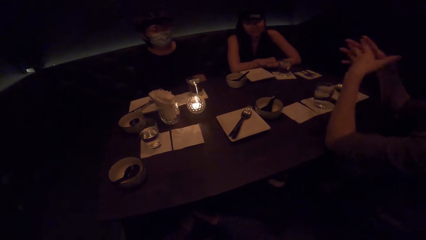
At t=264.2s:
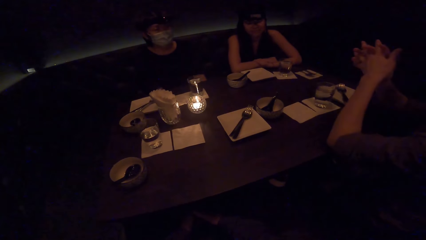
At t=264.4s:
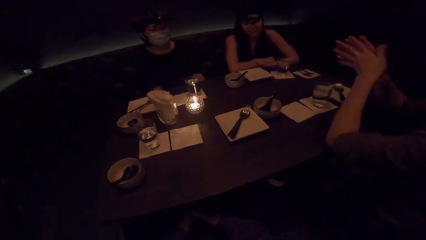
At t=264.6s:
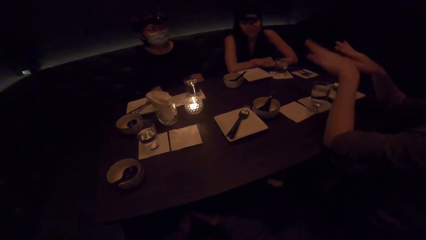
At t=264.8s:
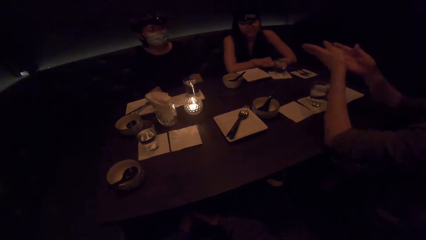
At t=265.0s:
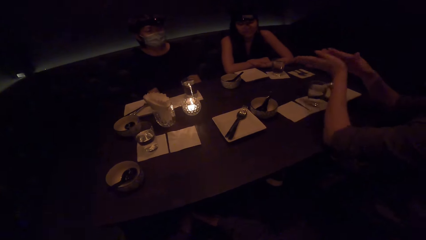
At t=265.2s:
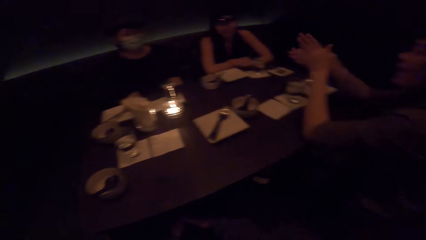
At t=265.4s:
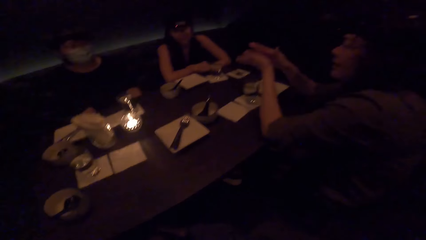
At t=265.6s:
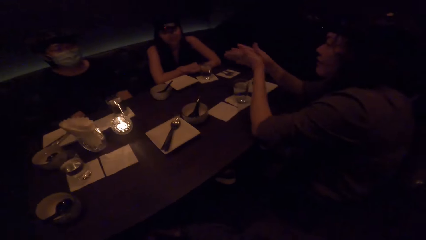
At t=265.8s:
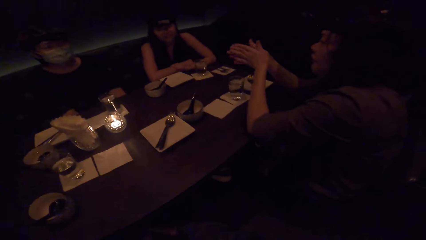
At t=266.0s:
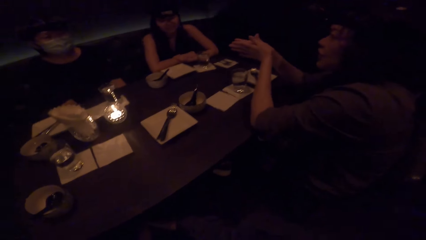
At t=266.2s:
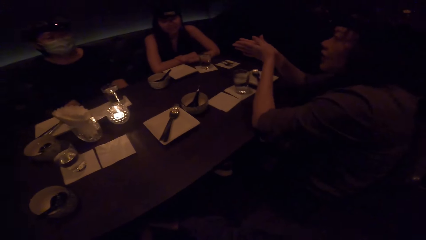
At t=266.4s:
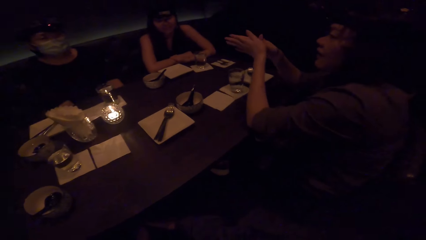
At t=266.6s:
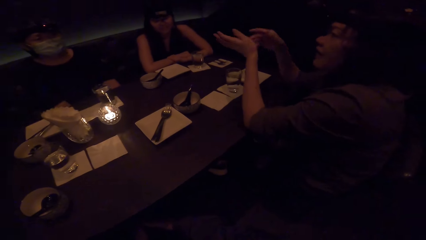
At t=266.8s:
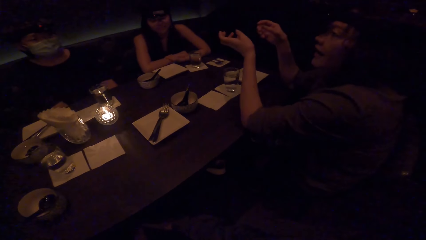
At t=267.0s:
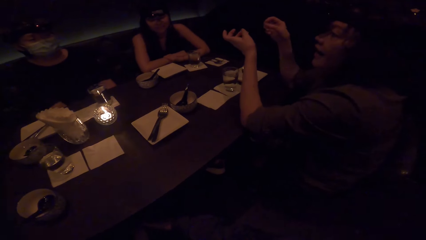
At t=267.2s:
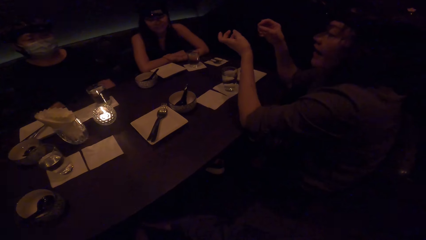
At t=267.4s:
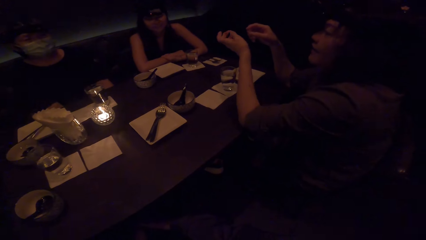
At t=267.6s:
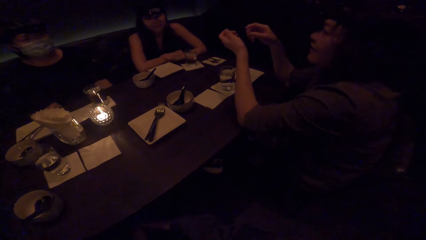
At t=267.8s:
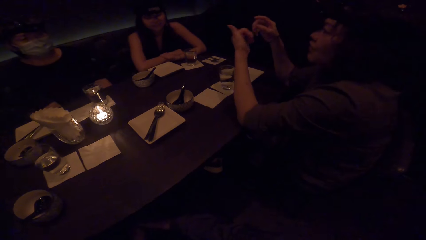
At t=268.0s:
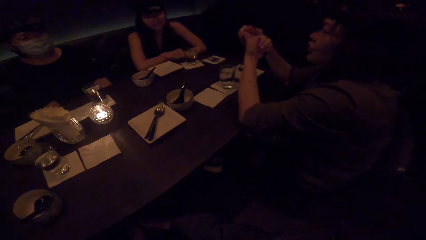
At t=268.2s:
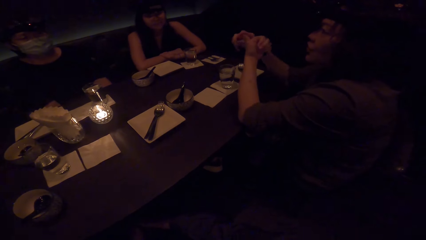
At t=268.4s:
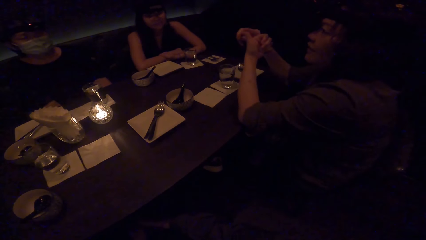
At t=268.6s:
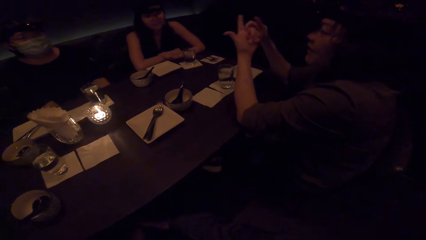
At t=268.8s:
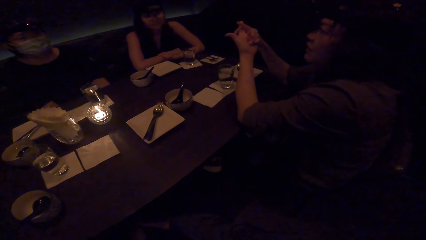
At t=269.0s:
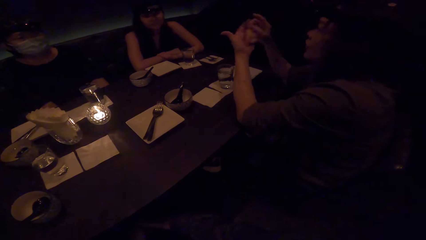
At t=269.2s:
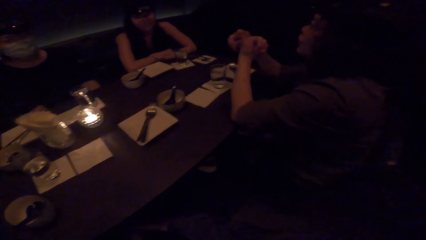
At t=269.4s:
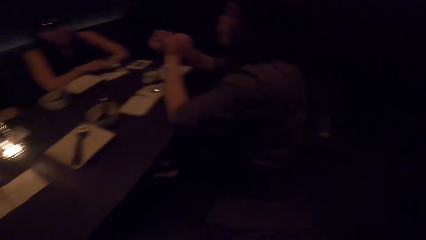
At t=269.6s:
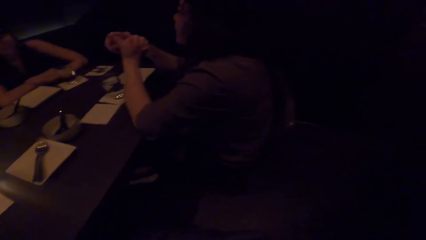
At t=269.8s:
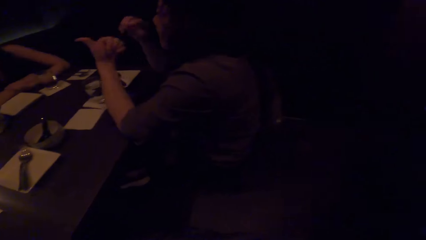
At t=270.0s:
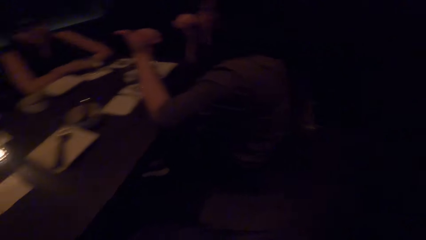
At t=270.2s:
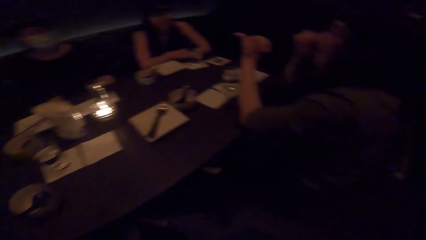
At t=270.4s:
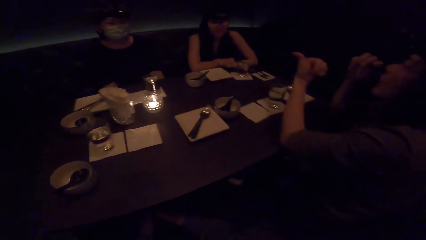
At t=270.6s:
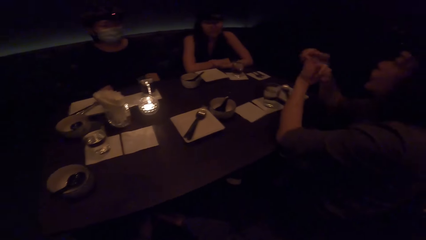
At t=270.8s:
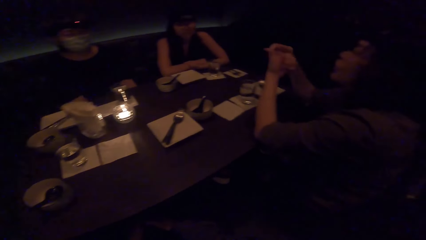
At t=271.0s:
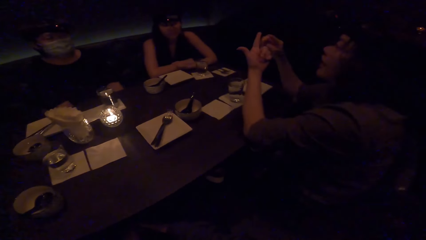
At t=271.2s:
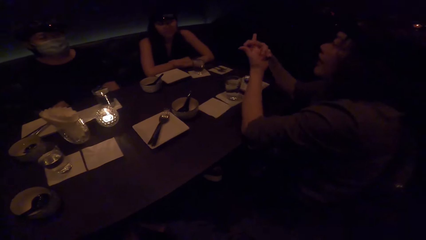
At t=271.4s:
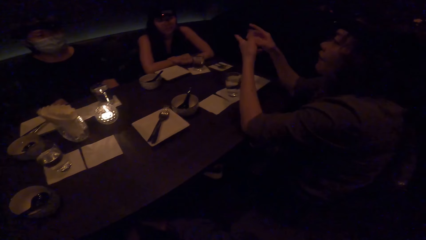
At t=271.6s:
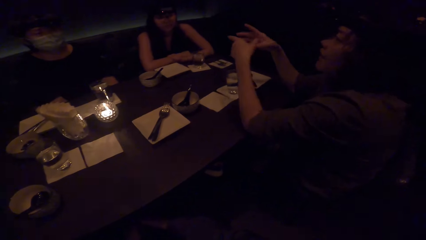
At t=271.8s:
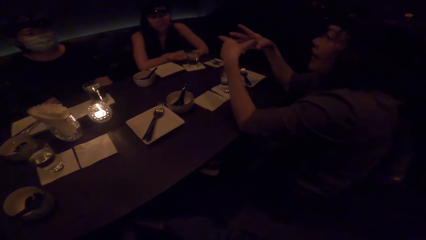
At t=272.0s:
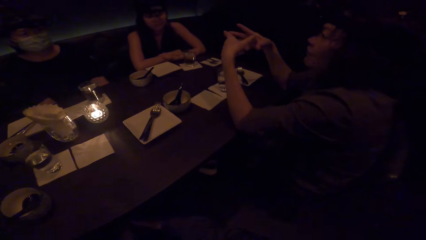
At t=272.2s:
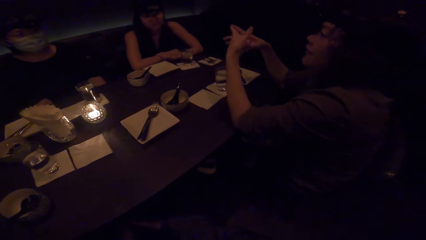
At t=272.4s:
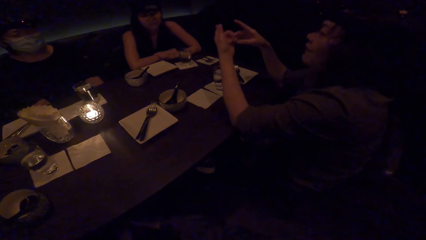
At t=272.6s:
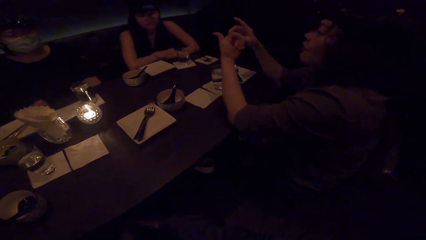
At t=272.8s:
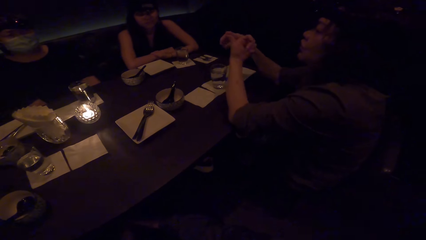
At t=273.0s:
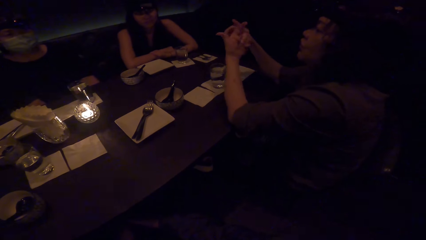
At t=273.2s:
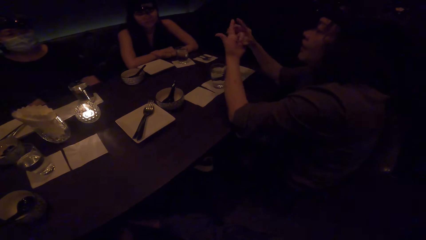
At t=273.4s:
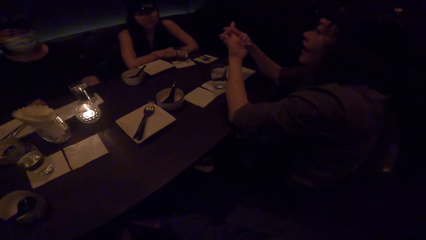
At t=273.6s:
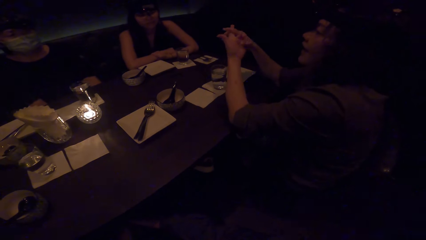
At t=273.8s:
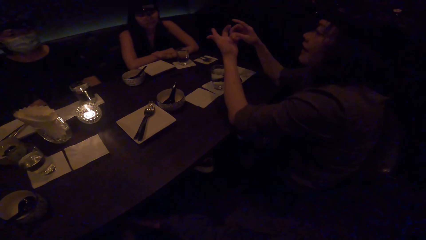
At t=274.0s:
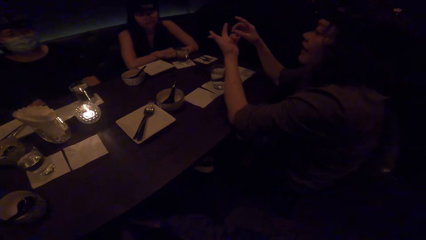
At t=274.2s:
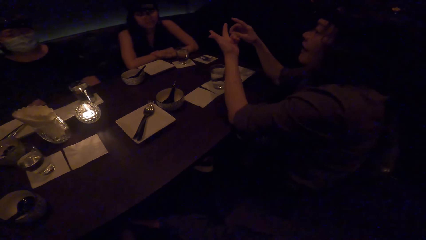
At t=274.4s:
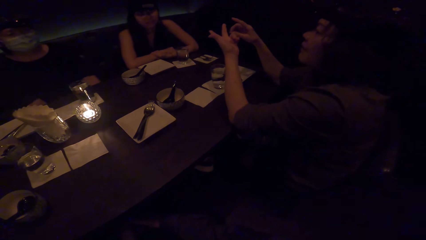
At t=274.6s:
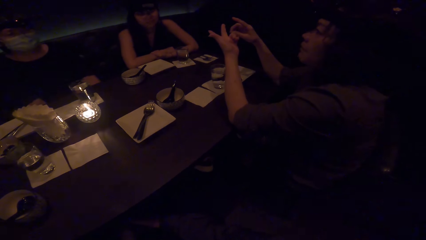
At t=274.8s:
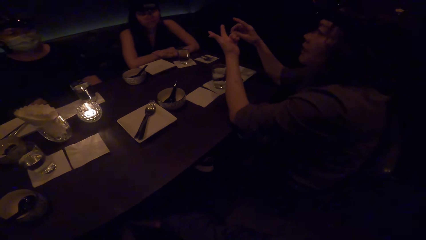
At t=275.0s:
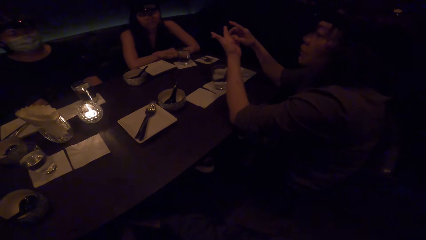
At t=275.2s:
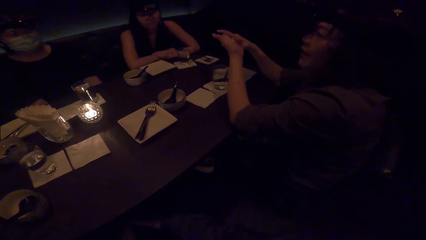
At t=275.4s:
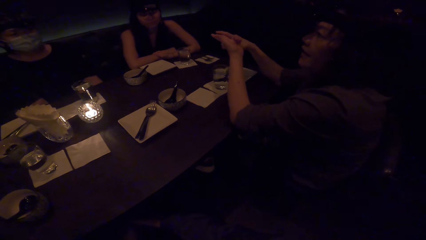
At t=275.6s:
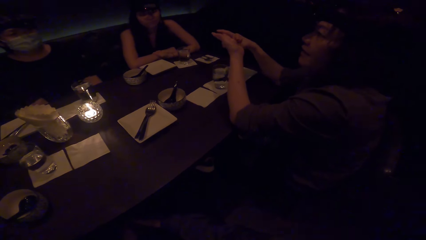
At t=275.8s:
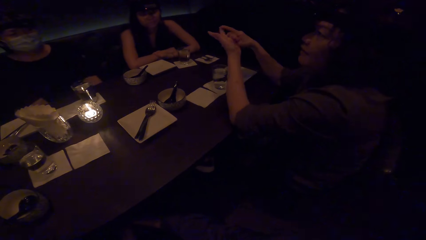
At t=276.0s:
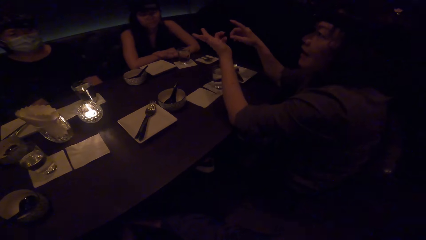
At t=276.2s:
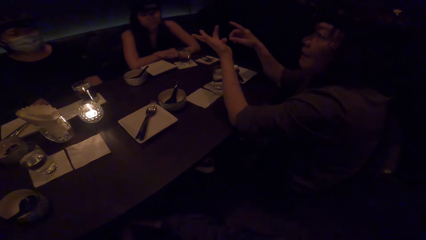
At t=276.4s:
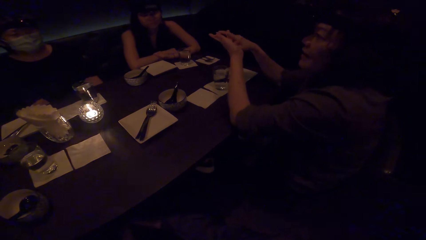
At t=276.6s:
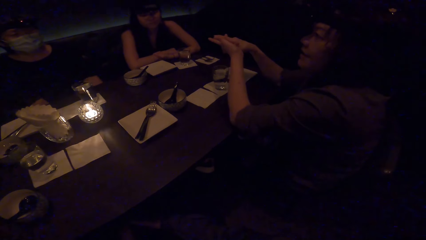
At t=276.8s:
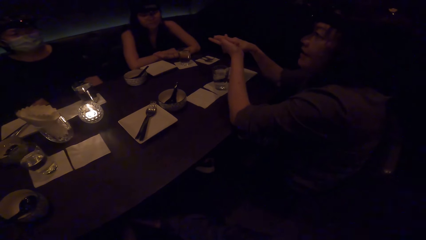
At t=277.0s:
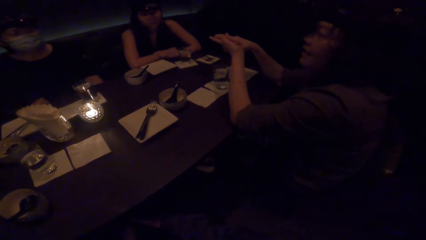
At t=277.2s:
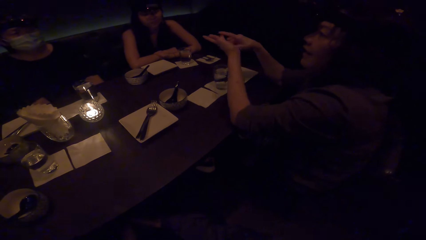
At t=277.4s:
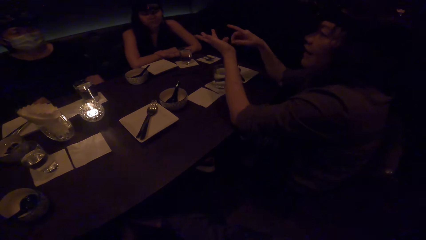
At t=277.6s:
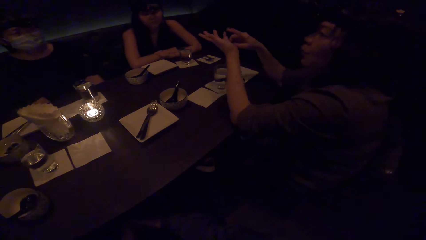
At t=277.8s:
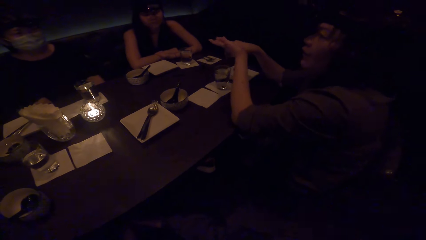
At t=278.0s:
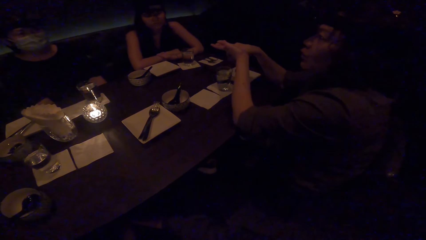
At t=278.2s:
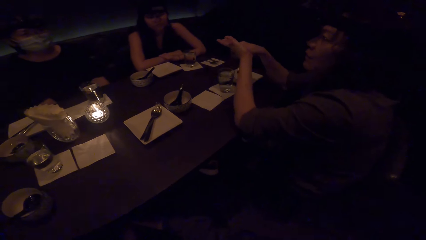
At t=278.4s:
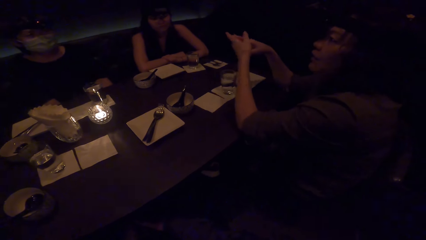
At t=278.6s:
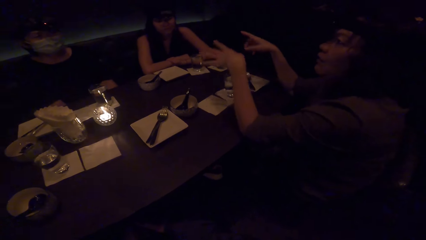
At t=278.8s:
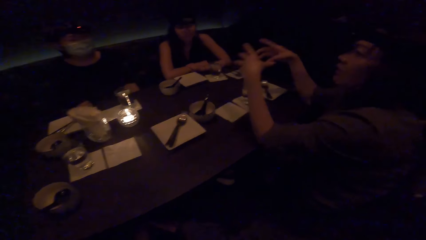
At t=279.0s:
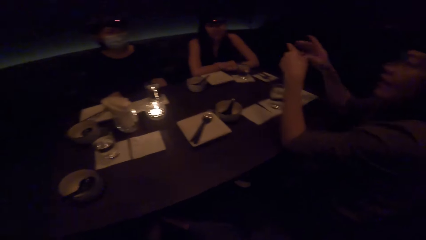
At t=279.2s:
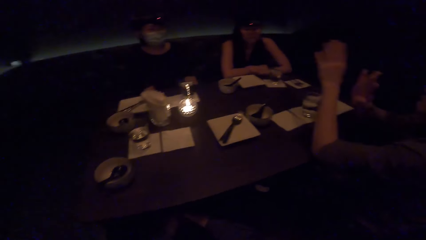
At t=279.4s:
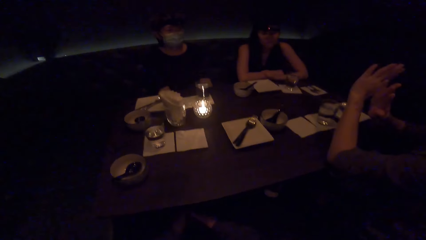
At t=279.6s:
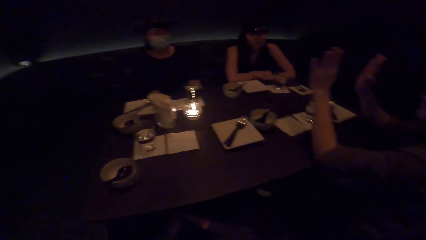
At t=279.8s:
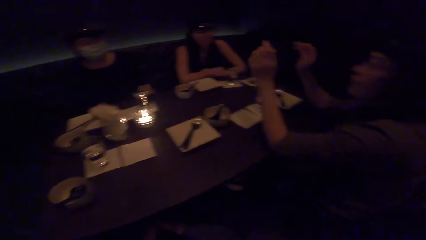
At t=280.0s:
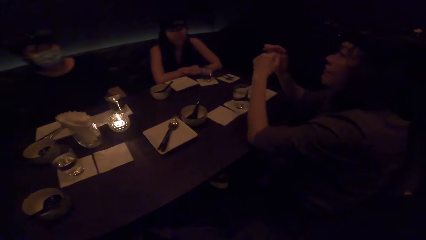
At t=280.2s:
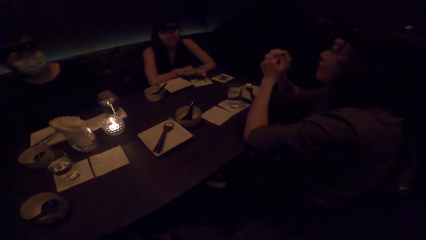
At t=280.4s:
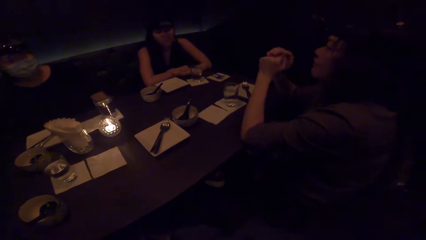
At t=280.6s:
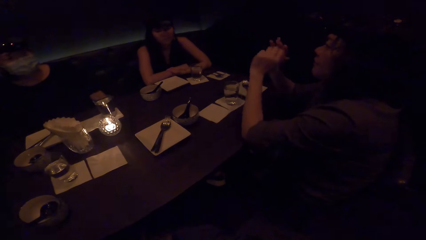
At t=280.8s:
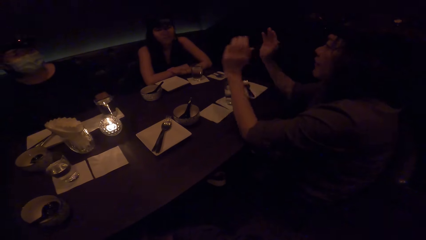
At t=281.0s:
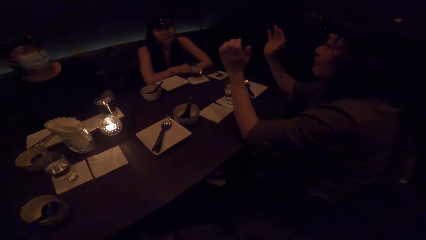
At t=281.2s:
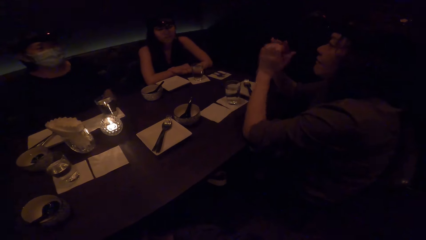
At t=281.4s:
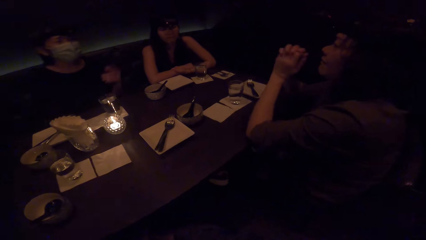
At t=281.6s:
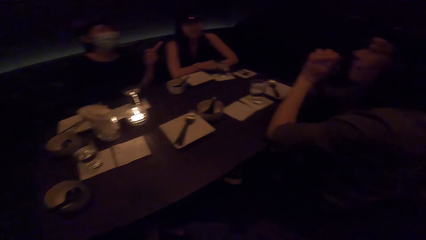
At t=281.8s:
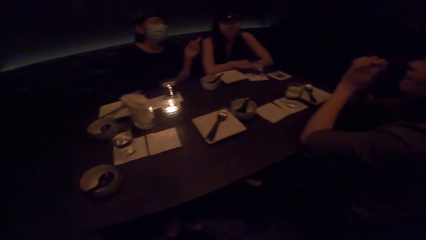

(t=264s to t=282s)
A woman sways both hands. The camera wearer looks around. The woman folds the hands and sways both hands. The camera wearer looks around. The woman opens the hands and puts the hands together.
